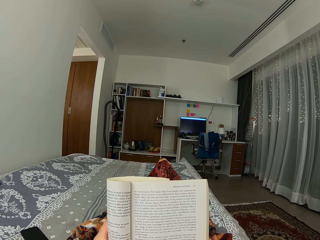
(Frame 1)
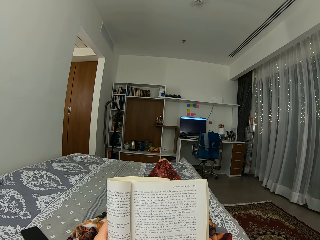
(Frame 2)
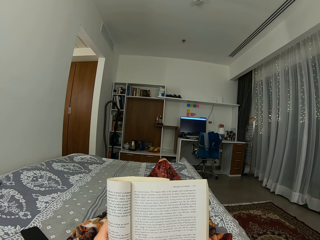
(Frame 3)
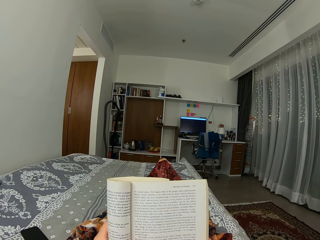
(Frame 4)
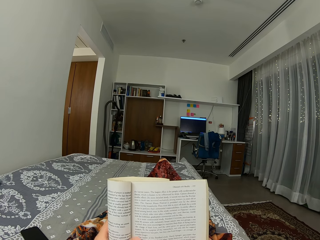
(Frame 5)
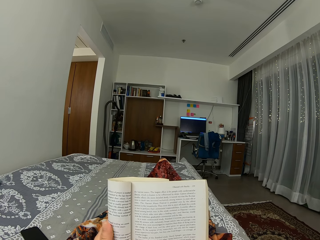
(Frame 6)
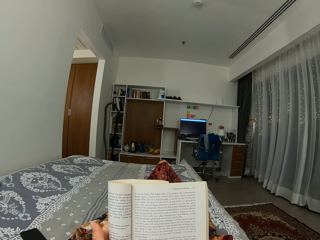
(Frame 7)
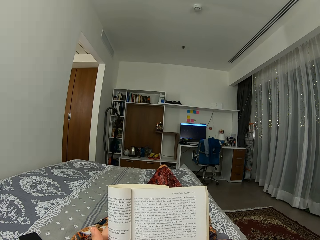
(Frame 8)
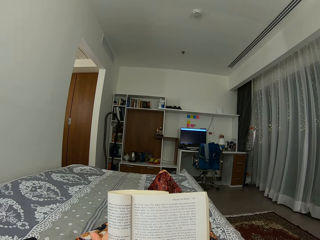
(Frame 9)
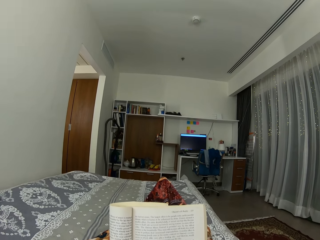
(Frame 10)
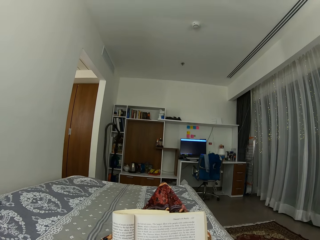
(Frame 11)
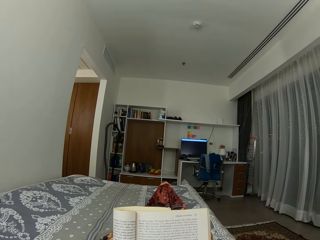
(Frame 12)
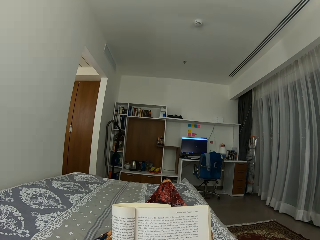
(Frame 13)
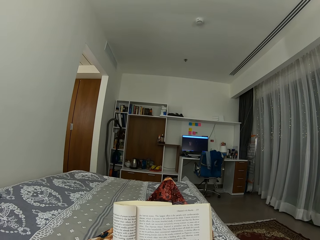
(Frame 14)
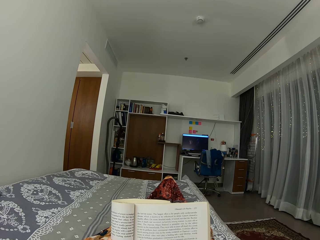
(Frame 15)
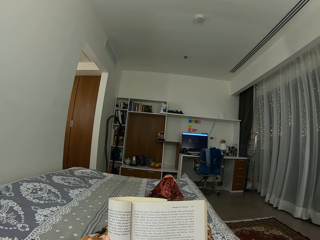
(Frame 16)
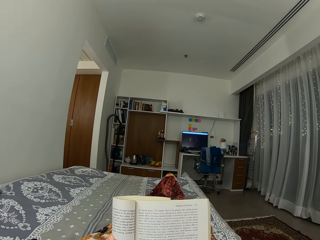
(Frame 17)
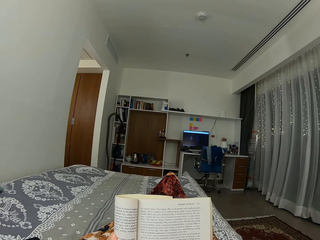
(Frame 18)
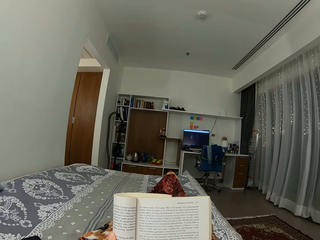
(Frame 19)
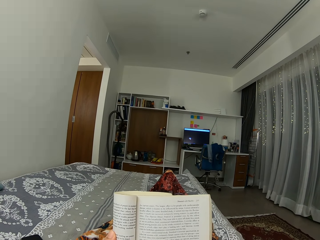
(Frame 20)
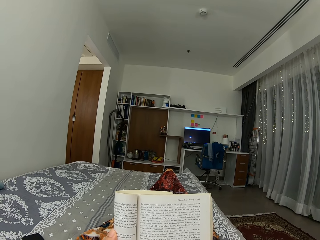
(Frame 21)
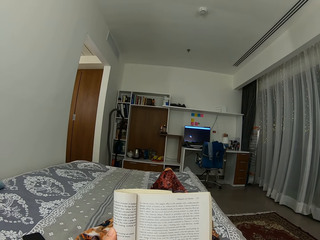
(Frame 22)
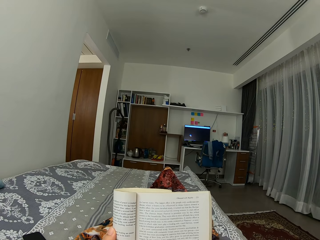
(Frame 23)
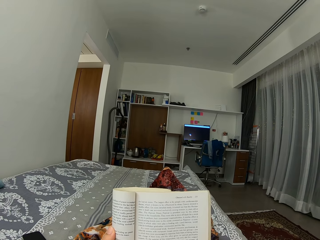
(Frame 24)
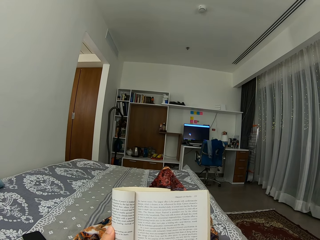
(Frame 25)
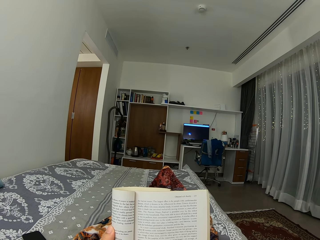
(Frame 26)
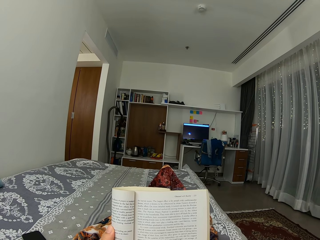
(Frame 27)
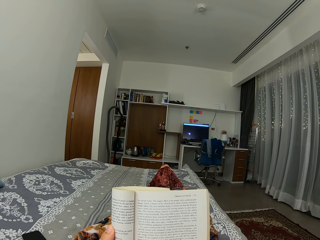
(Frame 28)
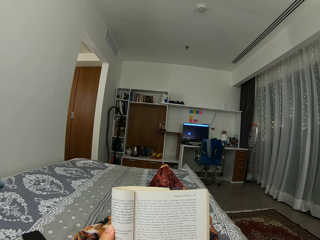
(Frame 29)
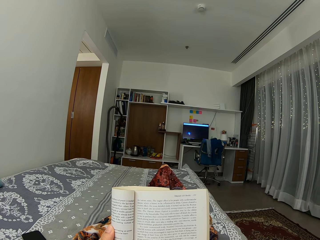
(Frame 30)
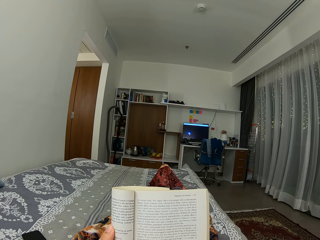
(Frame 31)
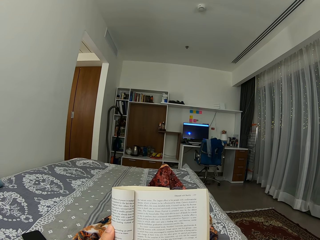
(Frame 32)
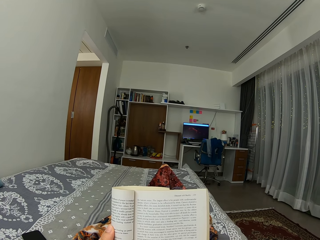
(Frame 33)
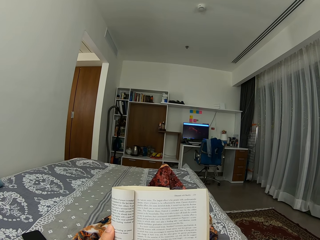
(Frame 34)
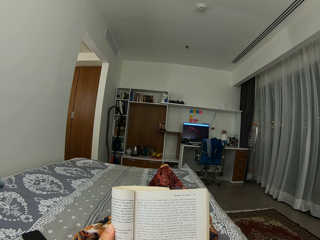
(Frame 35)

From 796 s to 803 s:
The camera wearer moves the legs.

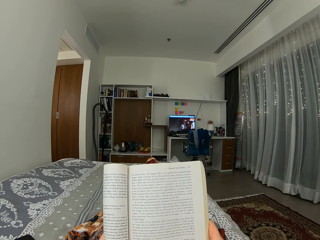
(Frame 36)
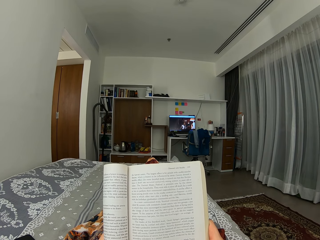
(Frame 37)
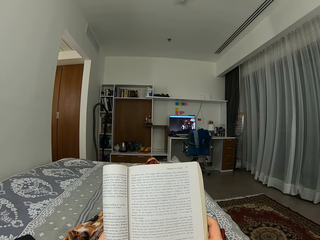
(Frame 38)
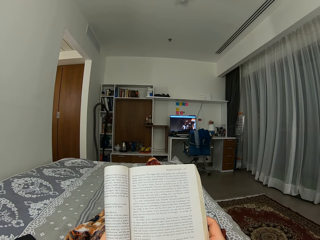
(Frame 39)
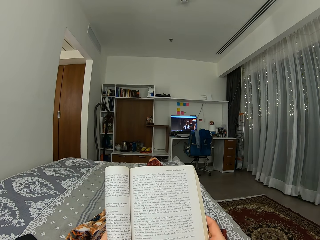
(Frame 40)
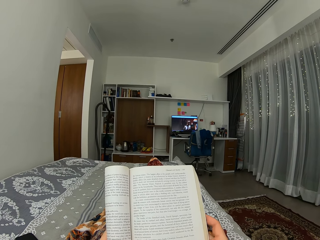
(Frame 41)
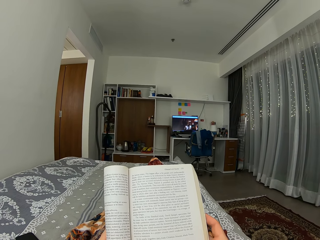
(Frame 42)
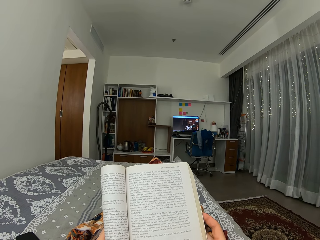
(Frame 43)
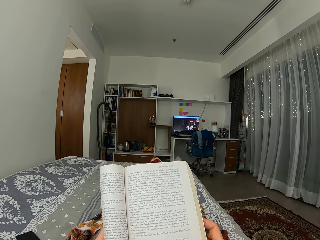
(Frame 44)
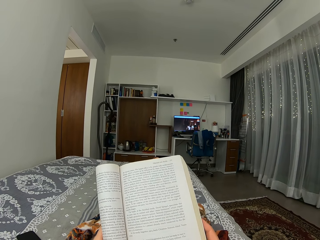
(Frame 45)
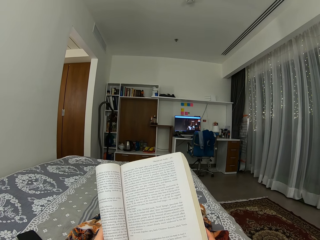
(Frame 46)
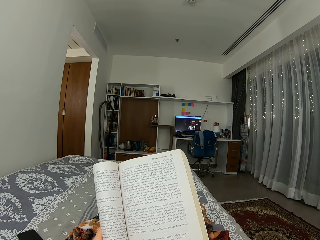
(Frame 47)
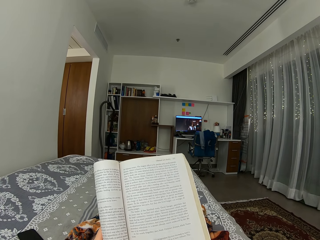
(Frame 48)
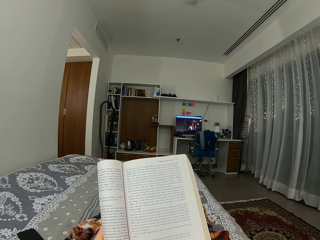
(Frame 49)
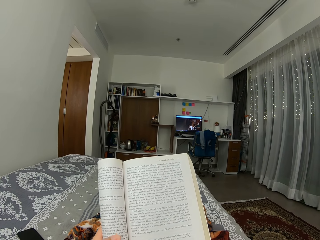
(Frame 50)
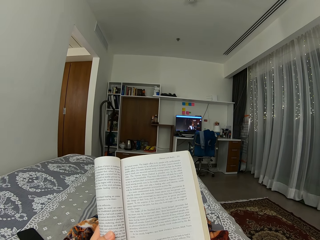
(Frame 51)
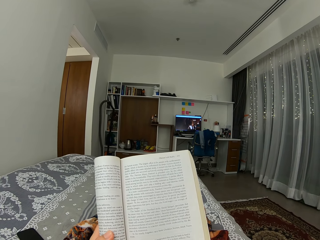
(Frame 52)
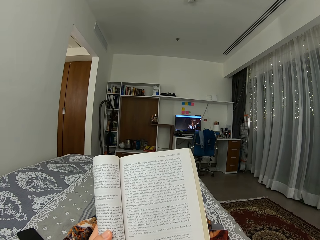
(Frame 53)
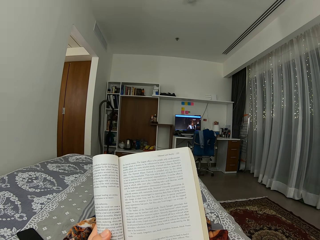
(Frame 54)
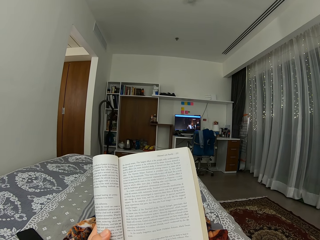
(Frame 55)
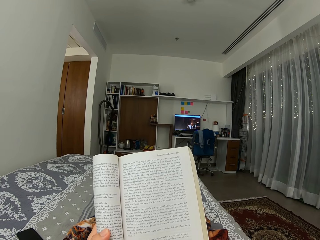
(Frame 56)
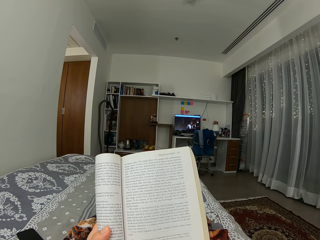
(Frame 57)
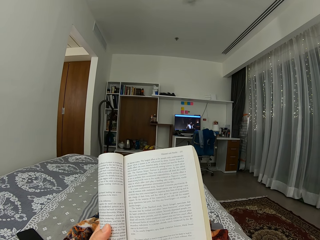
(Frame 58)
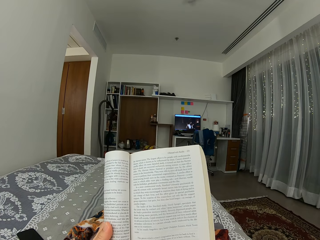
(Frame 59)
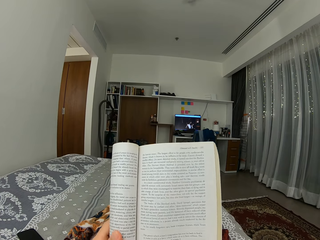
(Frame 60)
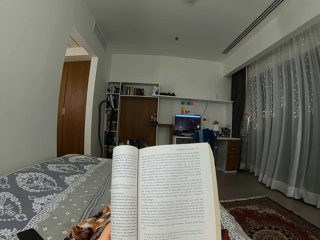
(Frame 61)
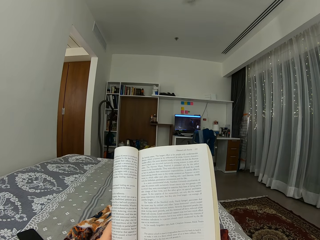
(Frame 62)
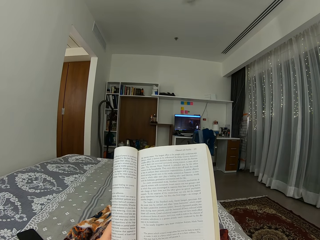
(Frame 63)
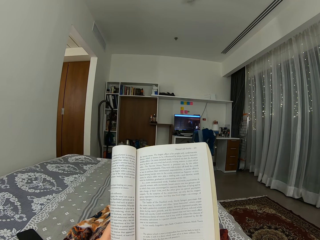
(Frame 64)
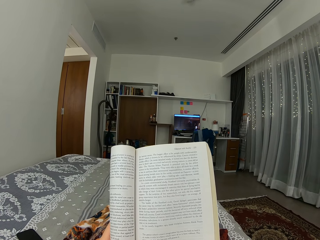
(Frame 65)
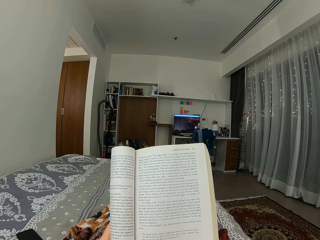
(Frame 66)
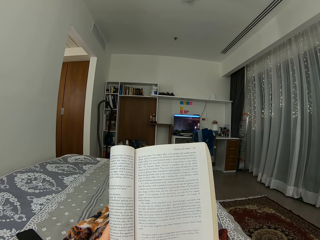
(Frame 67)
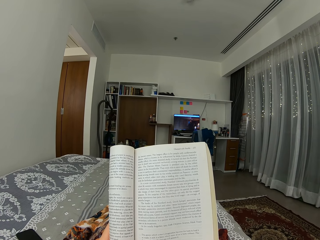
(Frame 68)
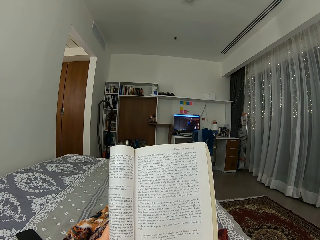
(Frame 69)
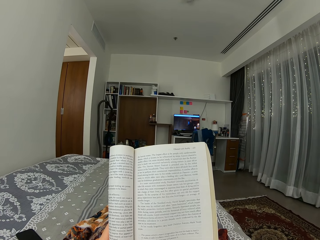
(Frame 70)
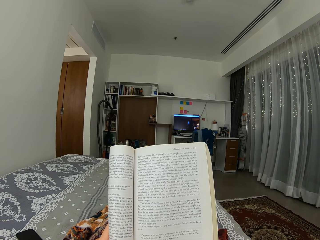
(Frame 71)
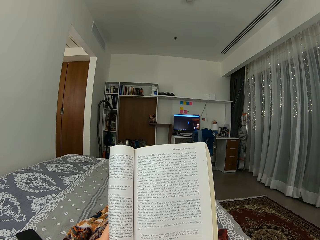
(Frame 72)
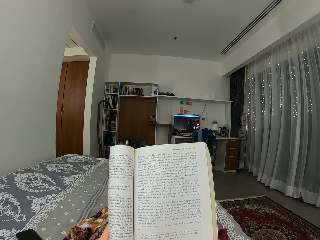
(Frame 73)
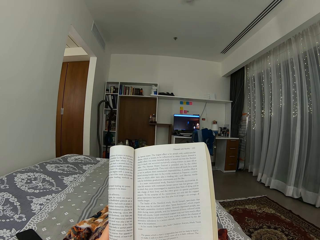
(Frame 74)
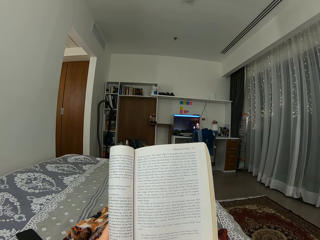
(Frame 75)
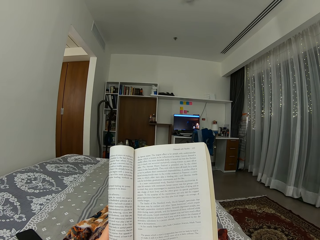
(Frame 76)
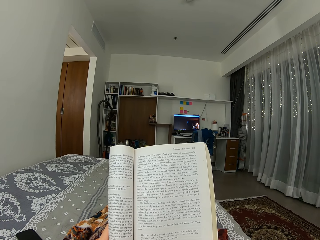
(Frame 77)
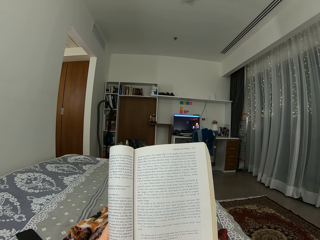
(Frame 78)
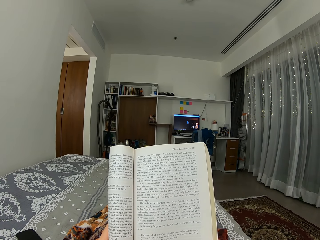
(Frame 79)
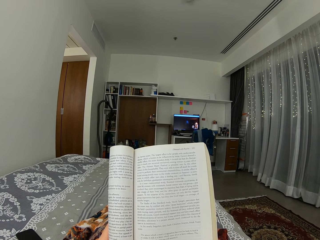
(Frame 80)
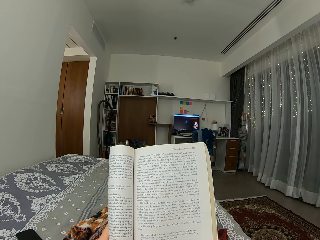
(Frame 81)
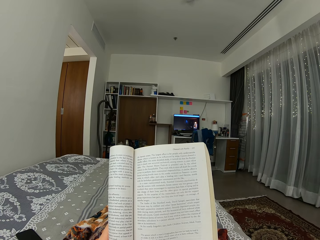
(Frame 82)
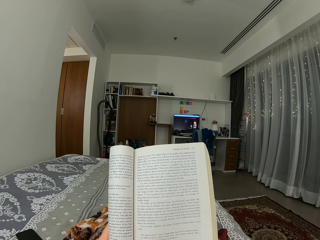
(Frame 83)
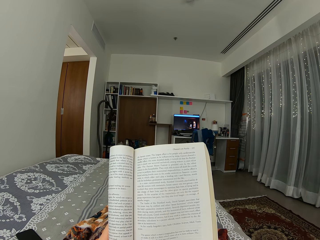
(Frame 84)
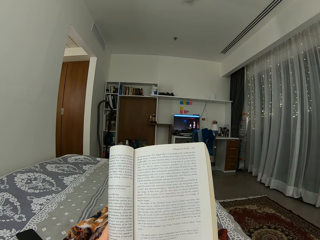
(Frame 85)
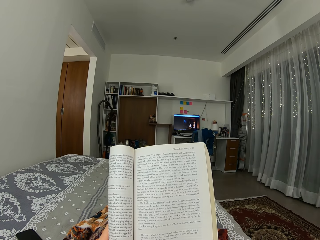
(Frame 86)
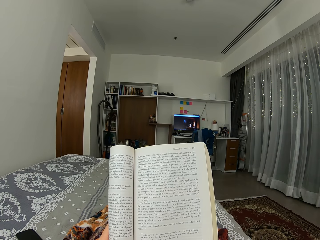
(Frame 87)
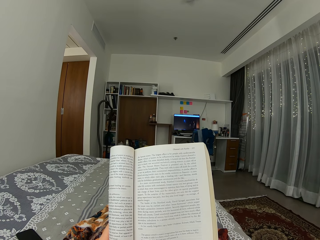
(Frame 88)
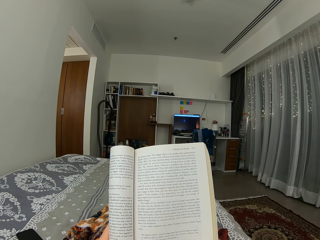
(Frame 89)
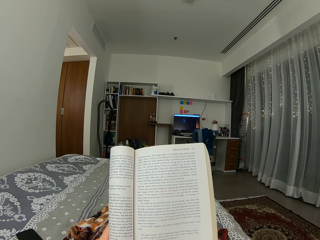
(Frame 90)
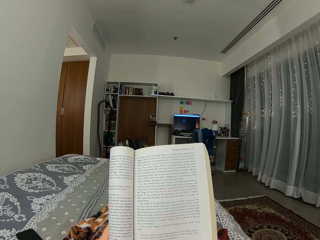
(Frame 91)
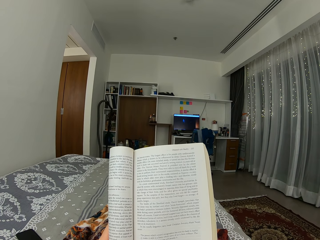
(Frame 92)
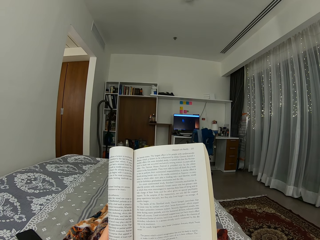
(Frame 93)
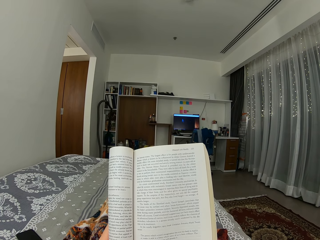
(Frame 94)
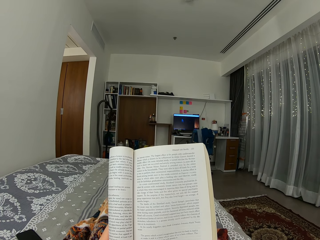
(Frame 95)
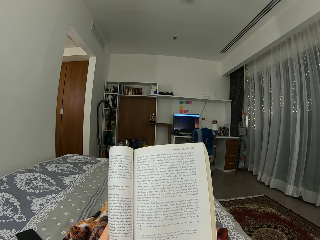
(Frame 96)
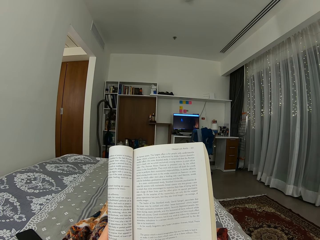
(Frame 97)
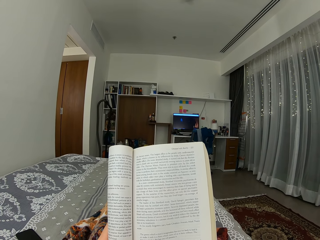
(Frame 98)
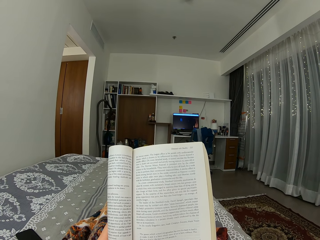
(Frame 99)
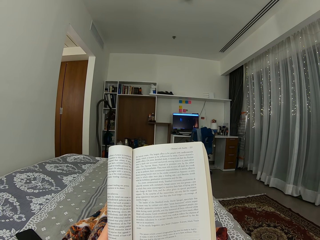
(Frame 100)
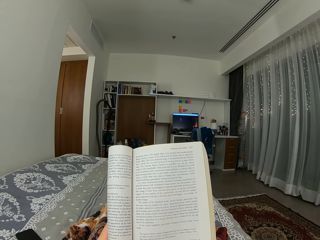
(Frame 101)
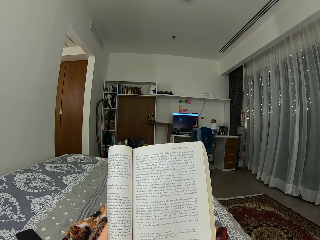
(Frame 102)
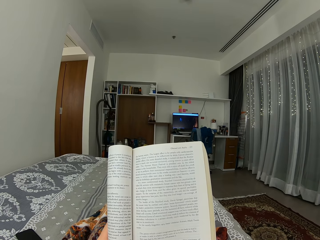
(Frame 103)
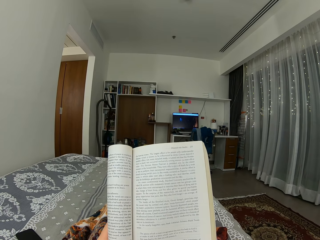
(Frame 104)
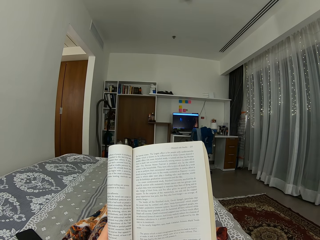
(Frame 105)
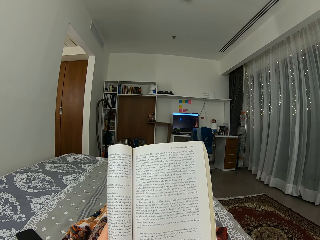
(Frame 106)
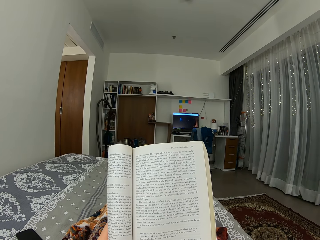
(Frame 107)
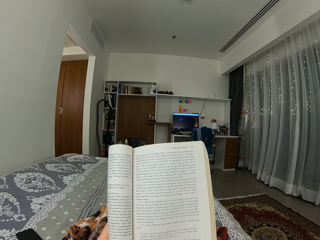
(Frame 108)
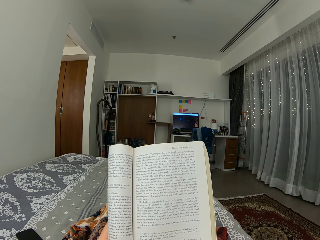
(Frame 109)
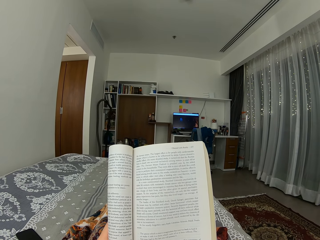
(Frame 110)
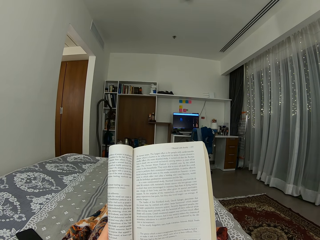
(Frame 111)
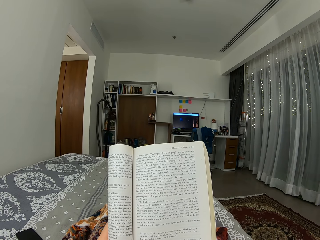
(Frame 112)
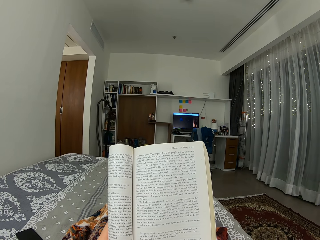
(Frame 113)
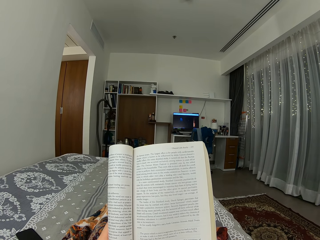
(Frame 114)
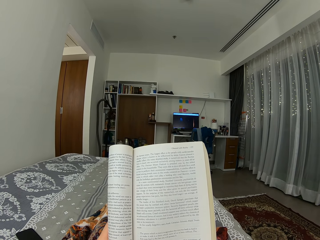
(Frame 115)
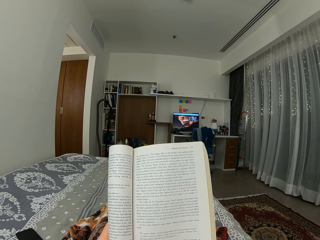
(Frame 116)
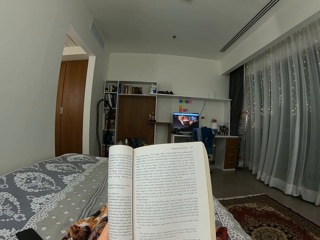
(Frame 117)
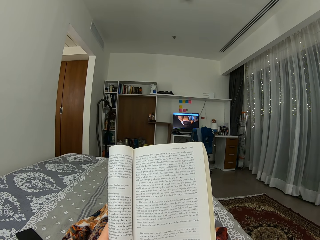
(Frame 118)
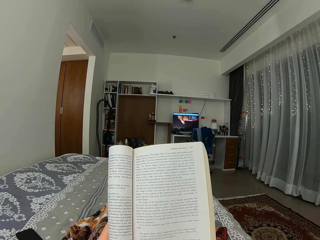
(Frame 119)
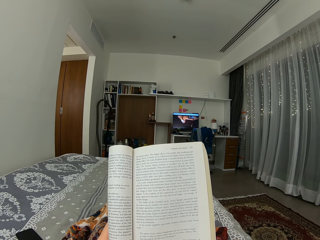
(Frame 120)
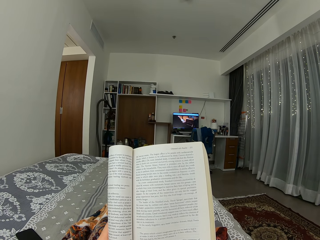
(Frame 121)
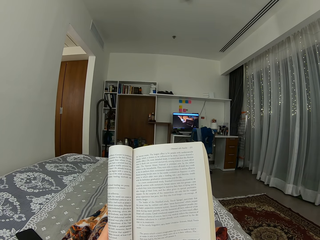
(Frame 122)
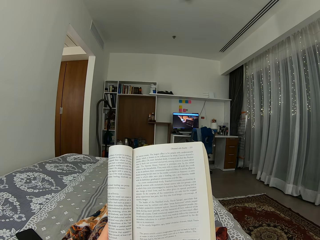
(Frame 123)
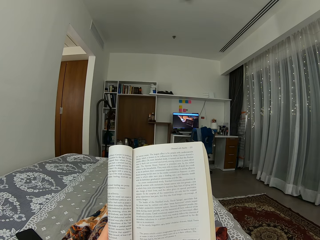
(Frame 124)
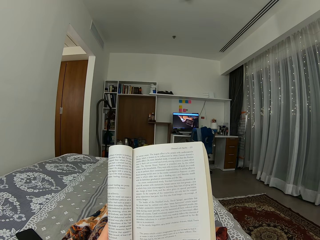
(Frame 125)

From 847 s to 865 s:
The camera wearer moves the hand. They move the book.
